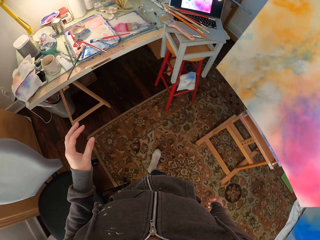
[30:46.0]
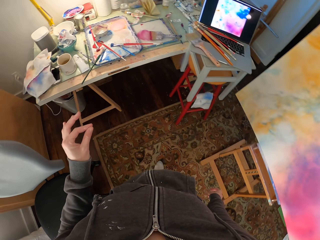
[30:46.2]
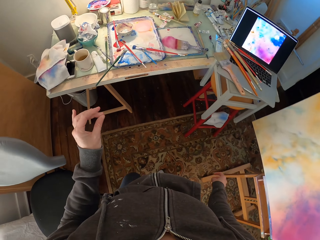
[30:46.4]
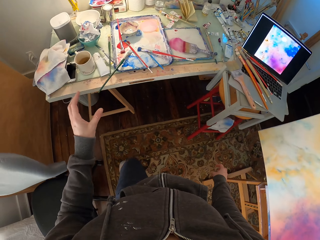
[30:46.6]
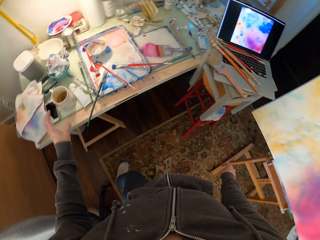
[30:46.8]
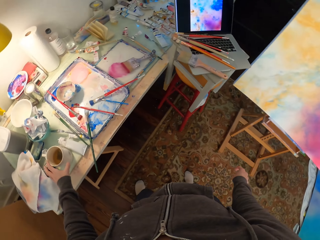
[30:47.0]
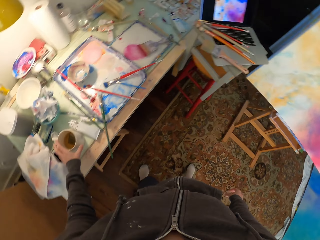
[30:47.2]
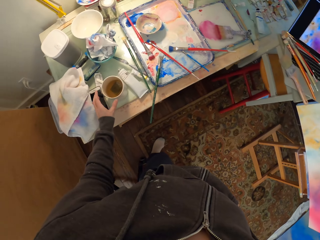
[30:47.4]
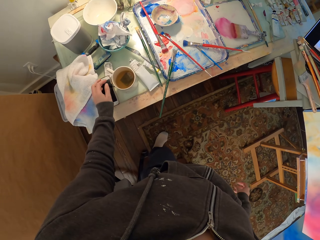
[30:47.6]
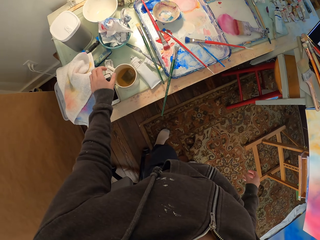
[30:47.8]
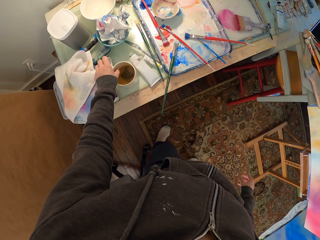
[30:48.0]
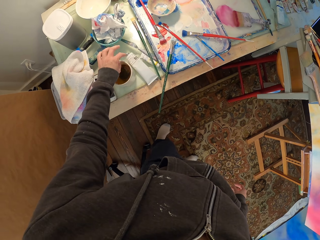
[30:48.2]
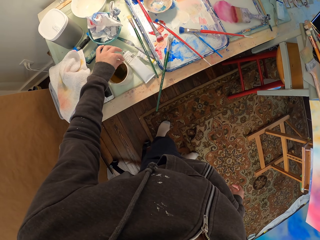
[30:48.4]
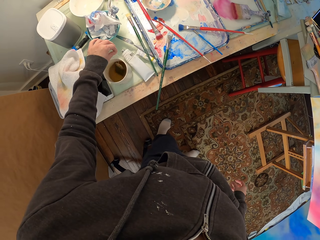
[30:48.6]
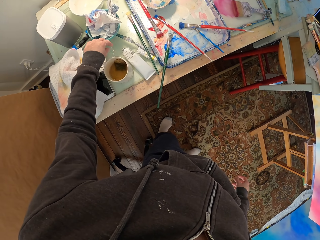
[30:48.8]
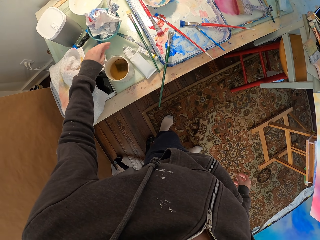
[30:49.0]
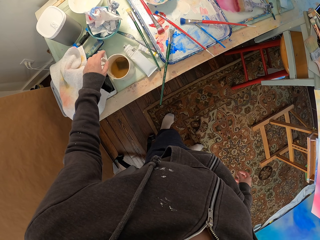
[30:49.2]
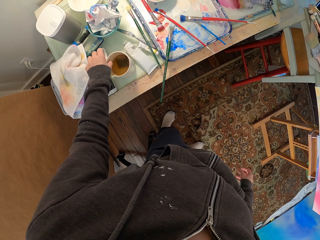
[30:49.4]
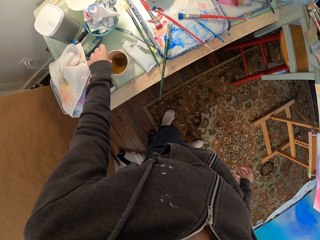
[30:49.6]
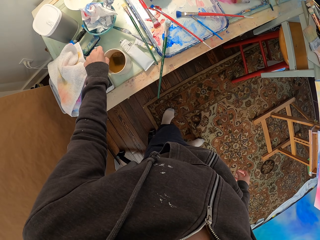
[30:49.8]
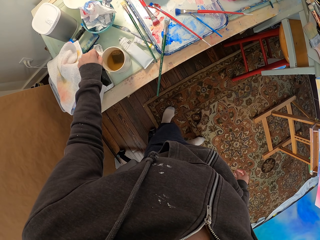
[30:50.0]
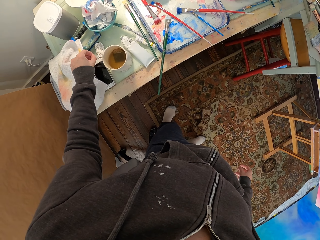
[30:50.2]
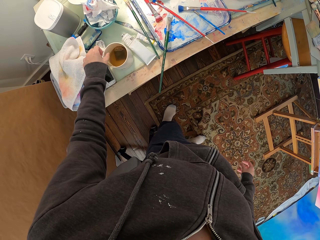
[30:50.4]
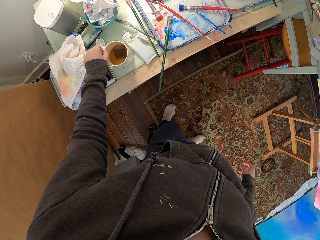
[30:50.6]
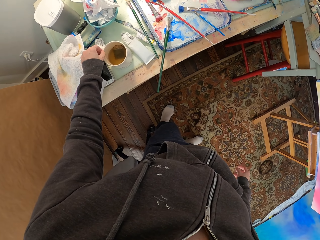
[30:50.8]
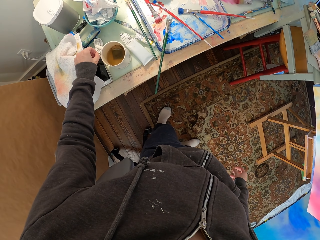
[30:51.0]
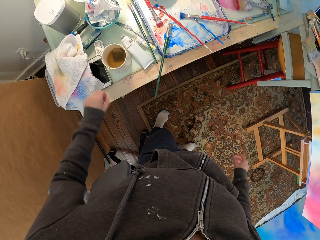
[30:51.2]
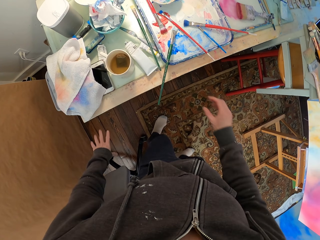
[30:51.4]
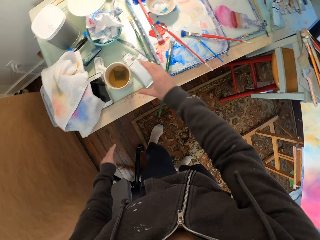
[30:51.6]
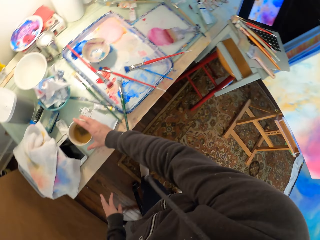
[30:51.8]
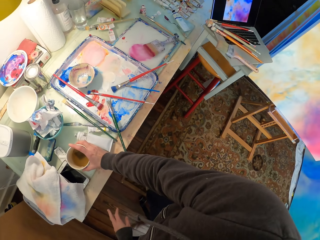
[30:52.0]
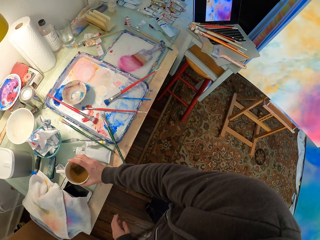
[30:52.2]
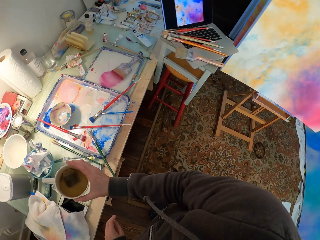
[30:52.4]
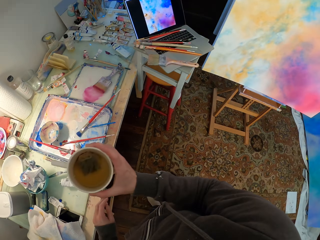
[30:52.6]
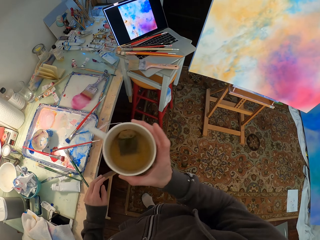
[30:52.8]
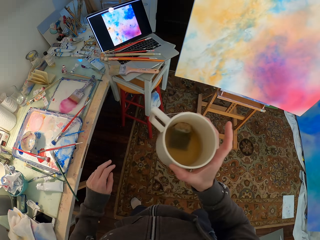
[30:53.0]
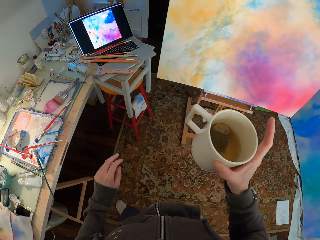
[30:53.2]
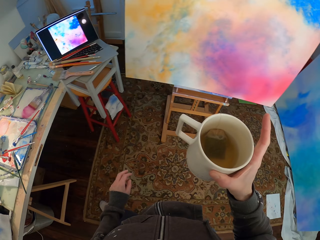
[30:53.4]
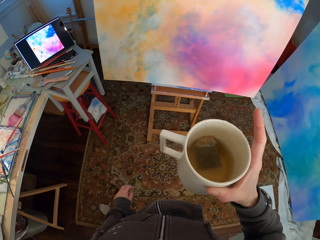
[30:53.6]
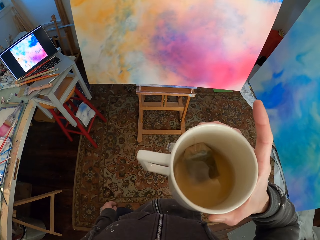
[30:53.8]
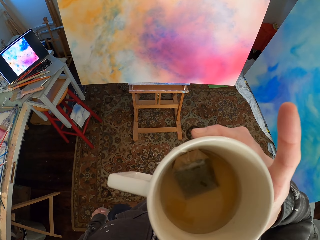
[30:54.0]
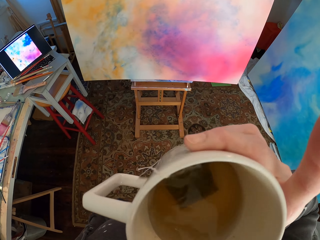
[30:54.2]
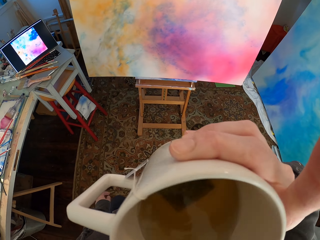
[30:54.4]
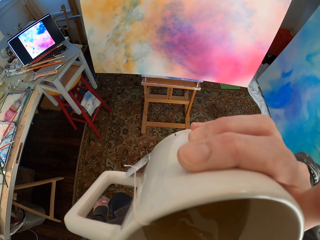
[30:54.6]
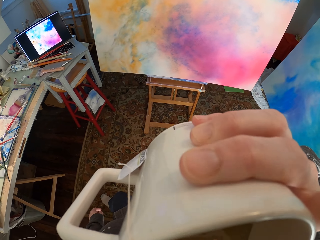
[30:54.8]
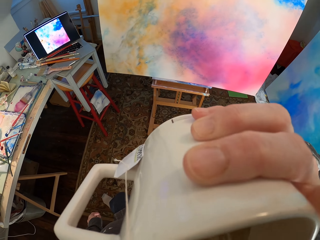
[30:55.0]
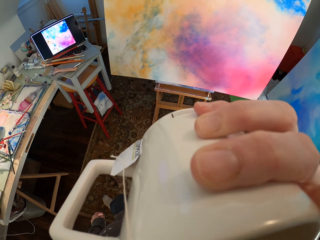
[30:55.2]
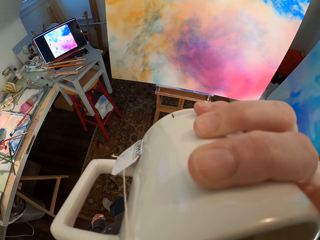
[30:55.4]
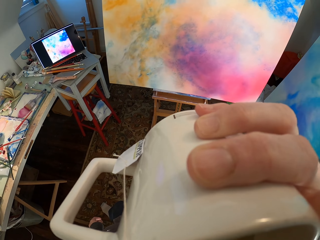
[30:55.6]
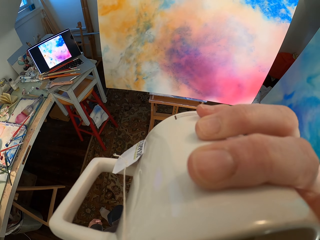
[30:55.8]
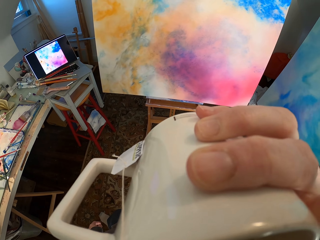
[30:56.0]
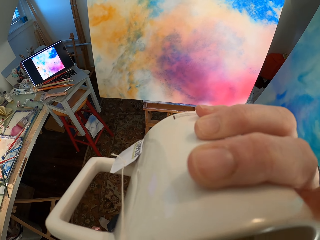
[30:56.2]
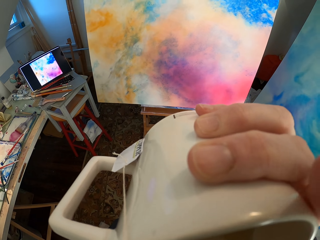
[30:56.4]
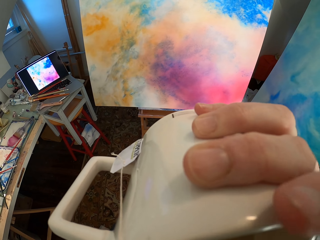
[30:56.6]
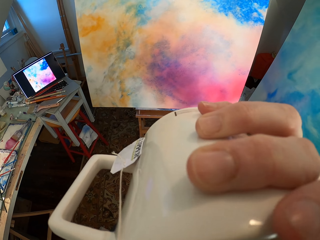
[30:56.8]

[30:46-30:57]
The camera wearer touches a cup of tea. They pull the tea bag. They touch a tea bag holder. They take the cup of tea. They move a step. They drink from the cup of tea.

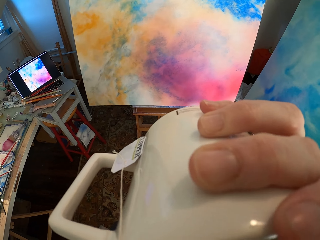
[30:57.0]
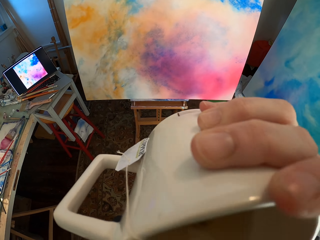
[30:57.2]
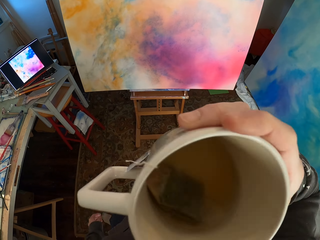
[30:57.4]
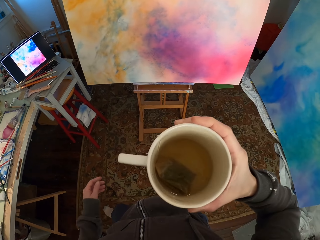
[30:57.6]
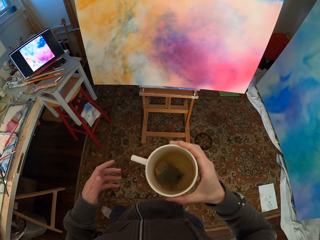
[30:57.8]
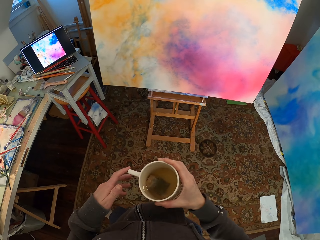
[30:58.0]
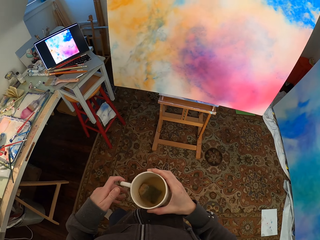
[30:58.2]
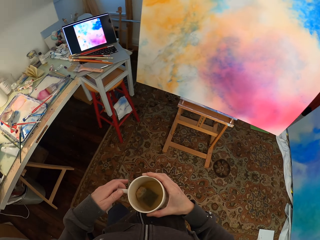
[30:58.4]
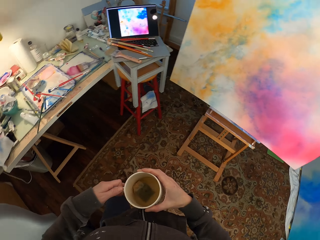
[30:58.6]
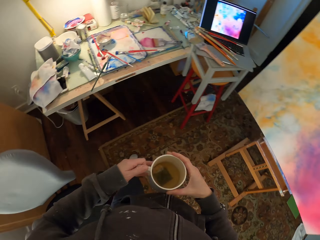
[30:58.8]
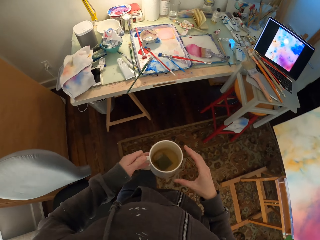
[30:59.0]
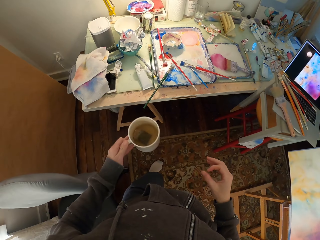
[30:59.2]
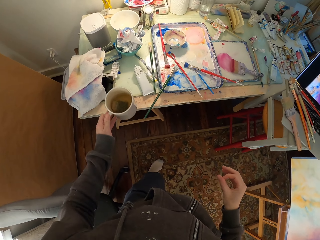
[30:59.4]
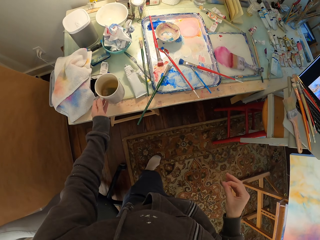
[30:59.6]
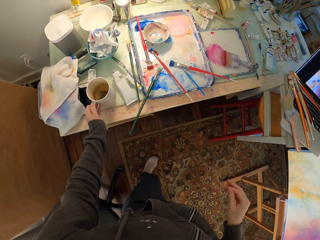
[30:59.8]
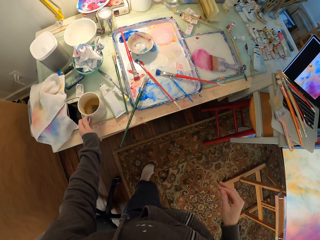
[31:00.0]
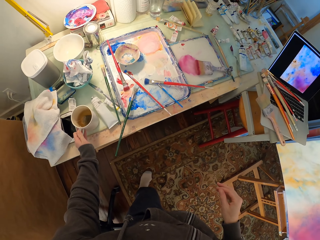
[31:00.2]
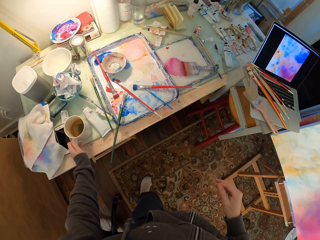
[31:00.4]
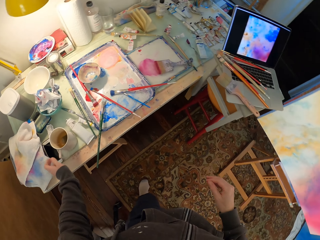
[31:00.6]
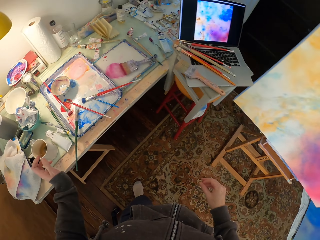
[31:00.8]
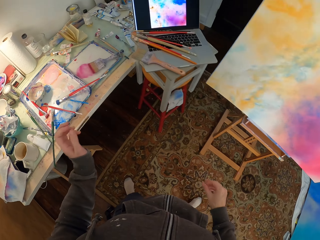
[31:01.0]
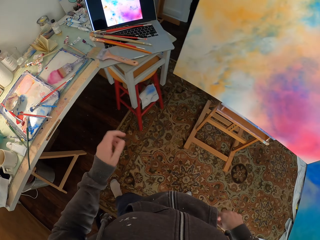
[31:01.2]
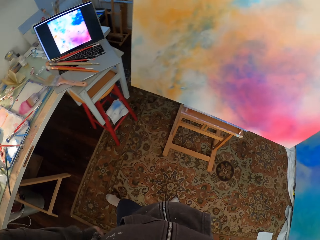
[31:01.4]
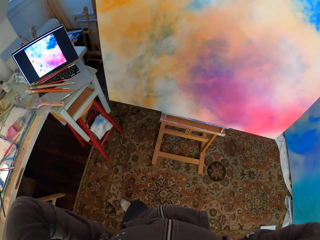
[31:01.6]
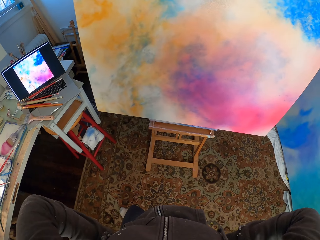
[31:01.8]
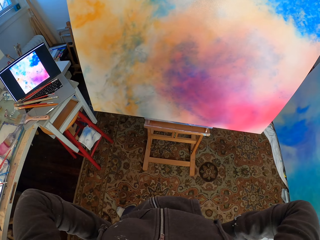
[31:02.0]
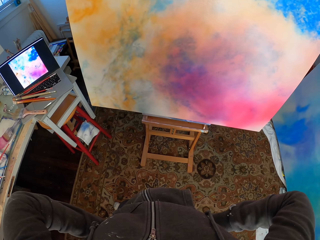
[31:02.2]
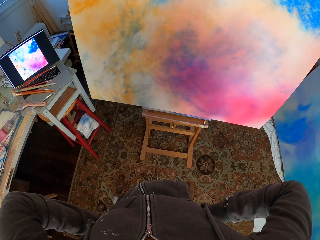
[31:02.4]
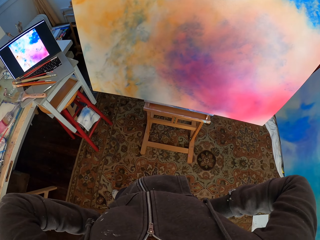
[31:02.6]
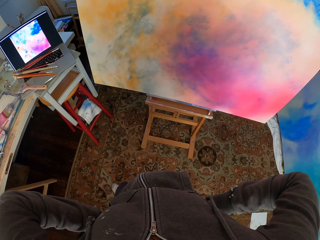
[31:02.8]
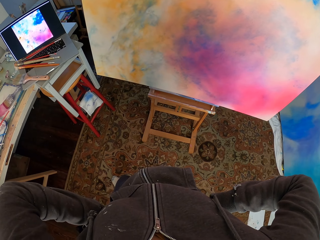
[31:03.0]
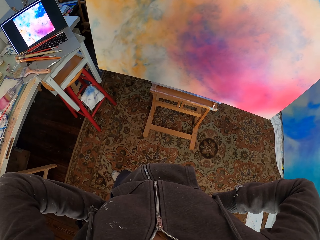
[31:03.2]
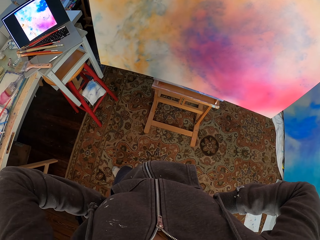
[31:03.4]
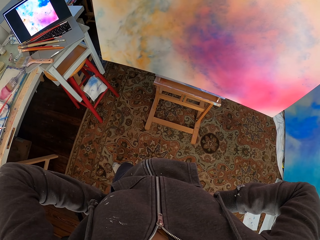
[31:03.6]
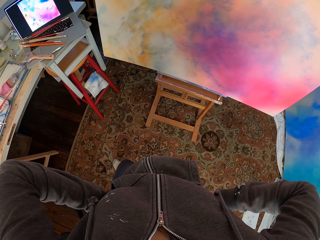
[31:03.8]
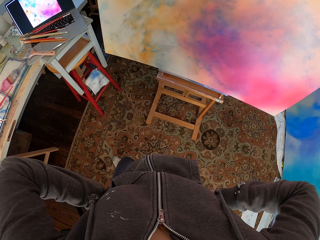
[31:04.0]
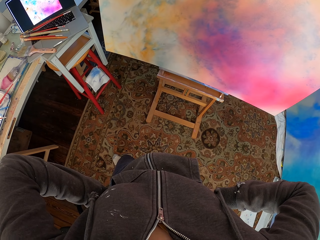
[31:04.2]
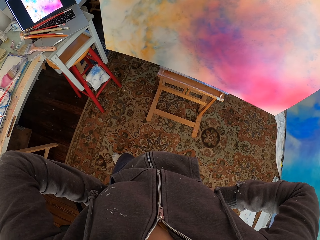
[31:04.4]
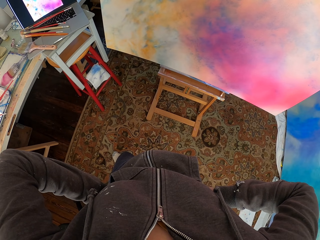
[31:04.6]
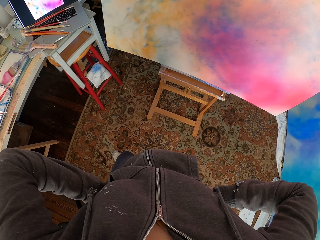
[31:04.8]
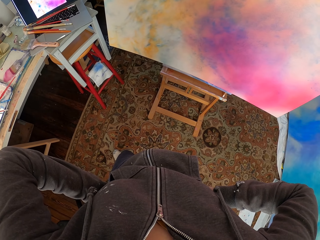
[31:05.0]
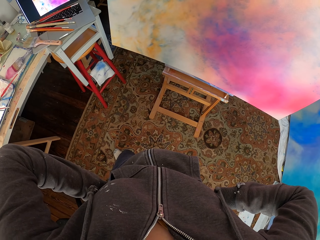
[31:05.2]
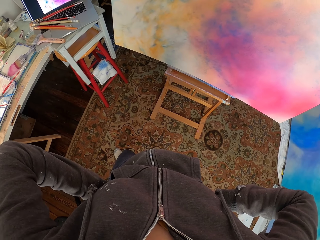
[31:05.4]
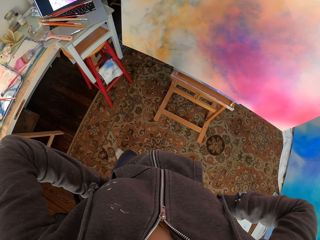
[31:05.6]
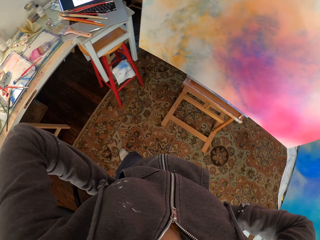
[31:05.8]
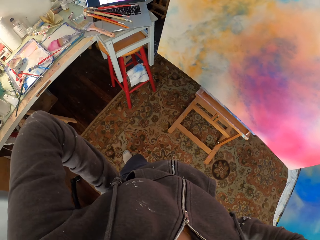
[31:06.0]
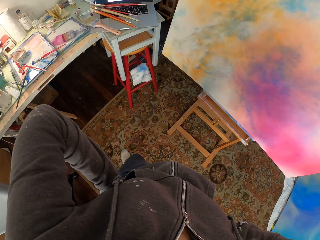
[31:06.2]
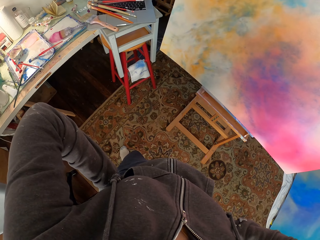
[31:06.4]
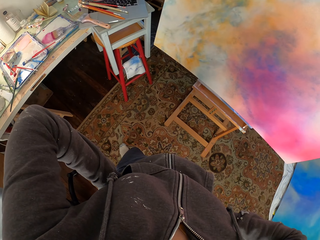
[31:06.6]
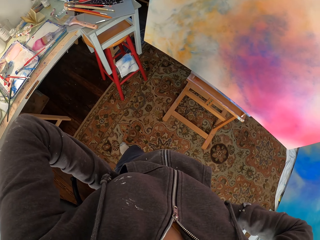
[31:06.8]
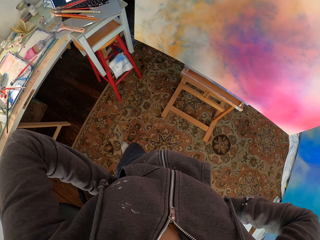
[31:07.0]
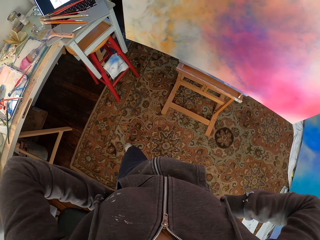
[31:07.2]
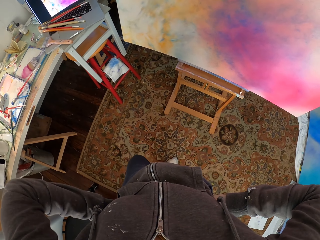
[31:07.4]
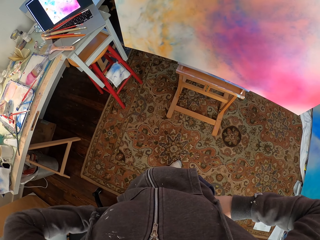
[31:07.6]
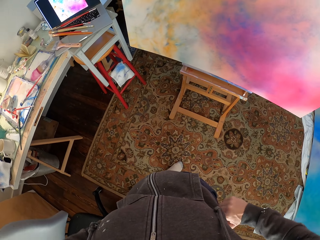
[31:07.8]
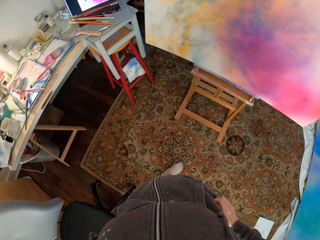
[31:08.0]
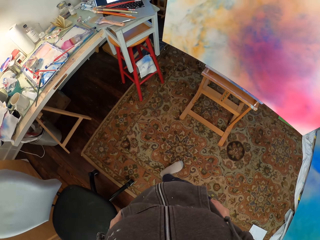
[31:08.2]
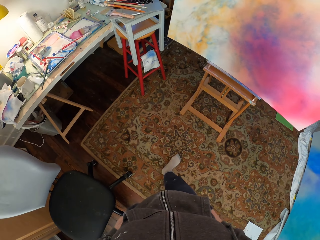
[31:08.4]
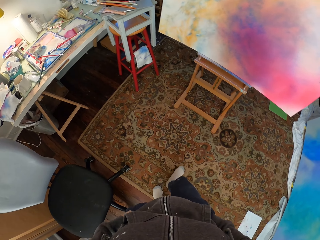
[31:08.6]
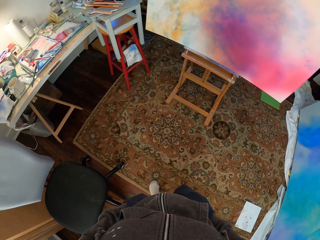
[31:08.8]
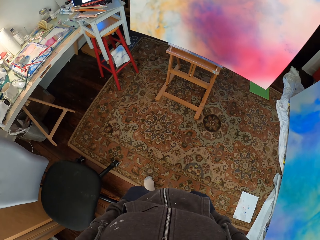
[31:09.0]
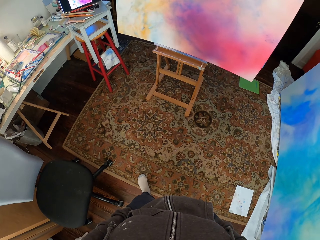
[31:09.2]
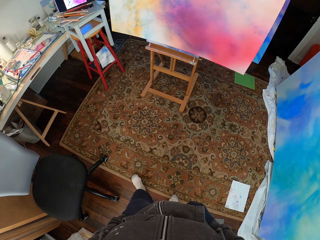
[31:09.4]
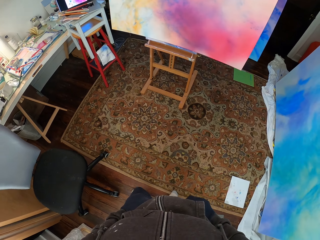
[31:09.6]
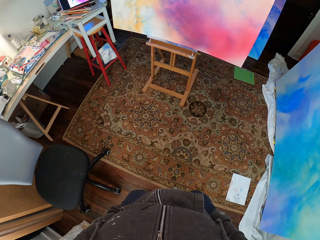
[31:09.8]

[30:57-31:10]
The camera wearer takes the cup from the right hand. They put the cup on the table. They look at the canvas. They look around. They move backwards.
